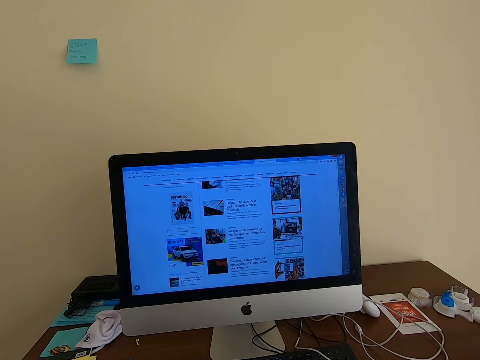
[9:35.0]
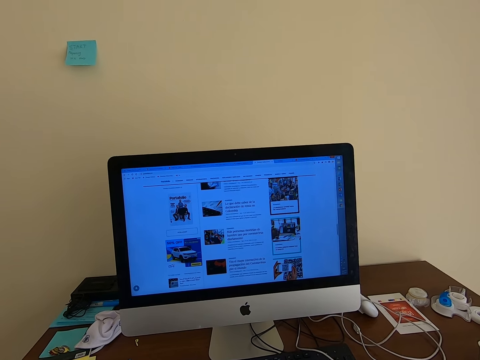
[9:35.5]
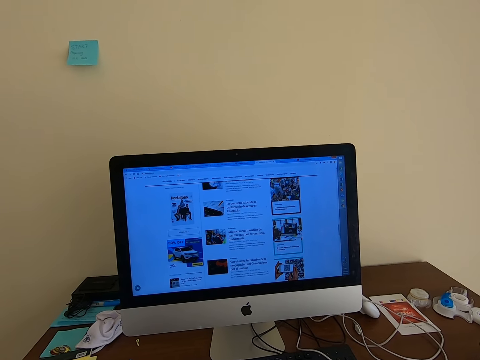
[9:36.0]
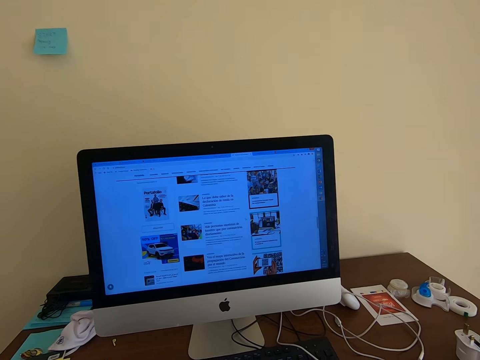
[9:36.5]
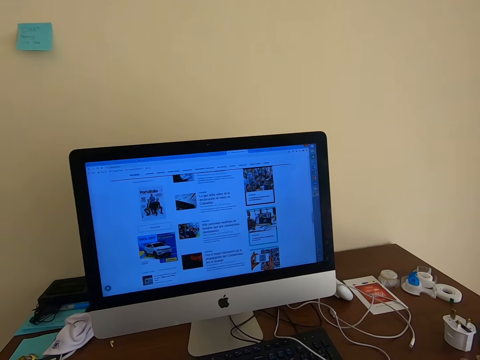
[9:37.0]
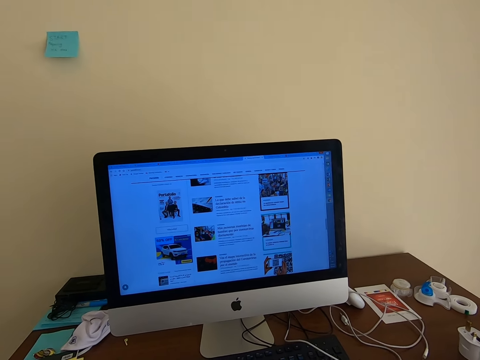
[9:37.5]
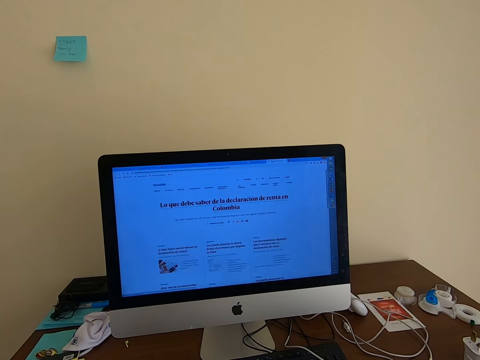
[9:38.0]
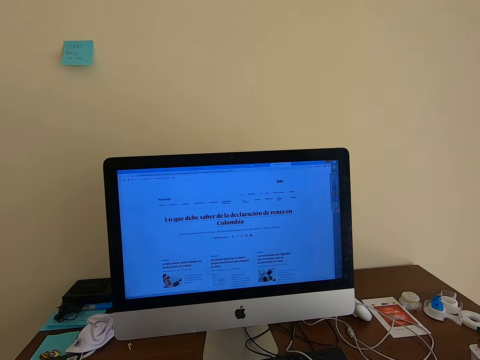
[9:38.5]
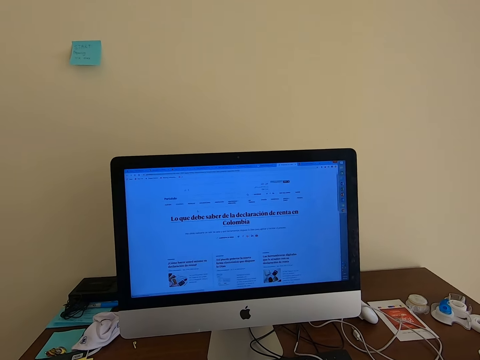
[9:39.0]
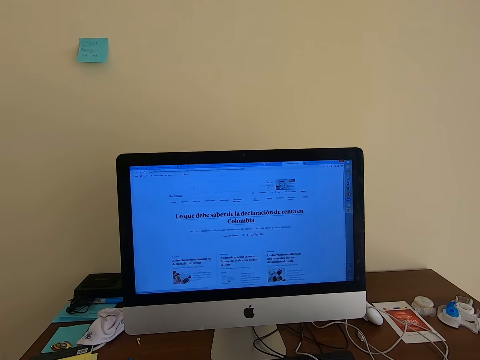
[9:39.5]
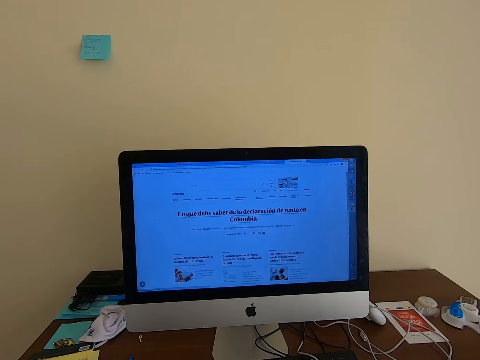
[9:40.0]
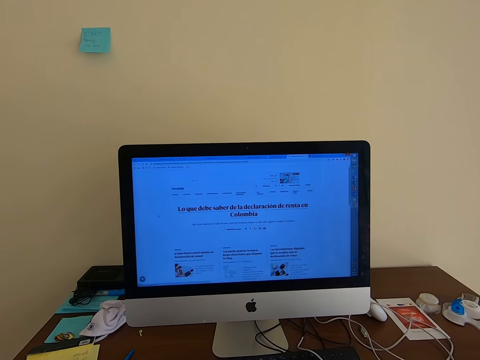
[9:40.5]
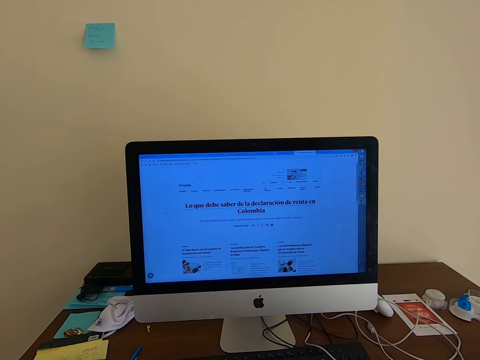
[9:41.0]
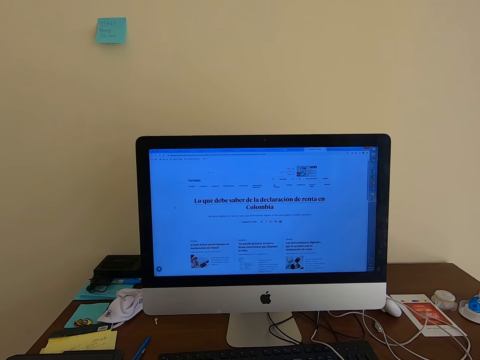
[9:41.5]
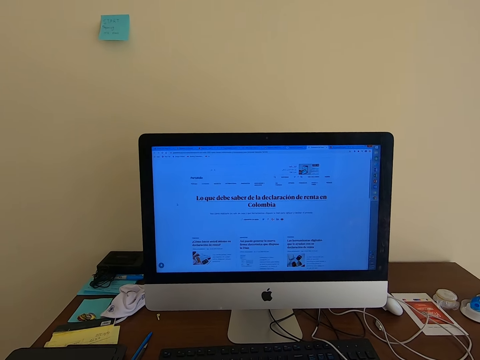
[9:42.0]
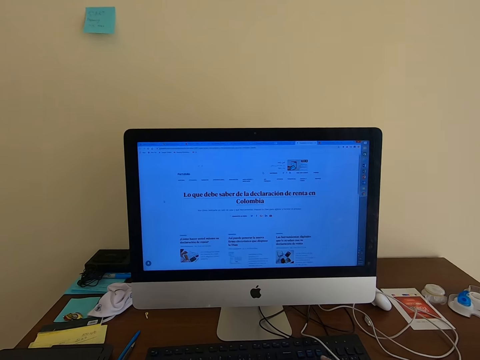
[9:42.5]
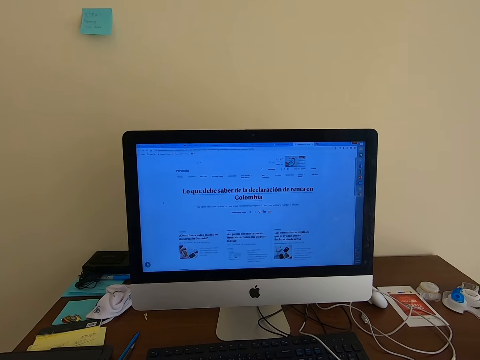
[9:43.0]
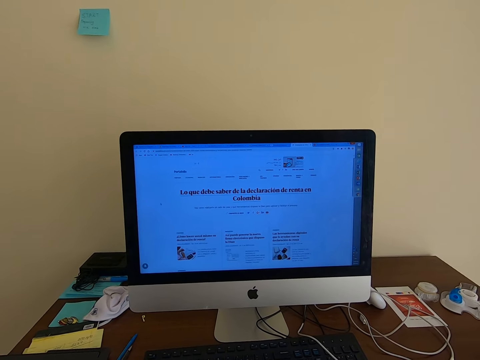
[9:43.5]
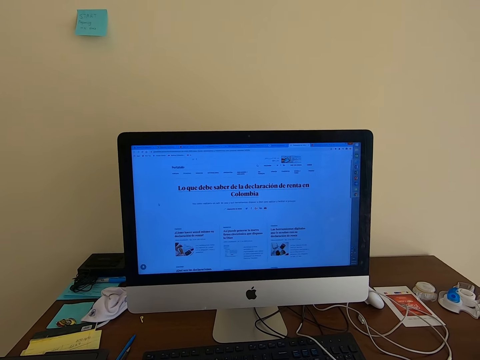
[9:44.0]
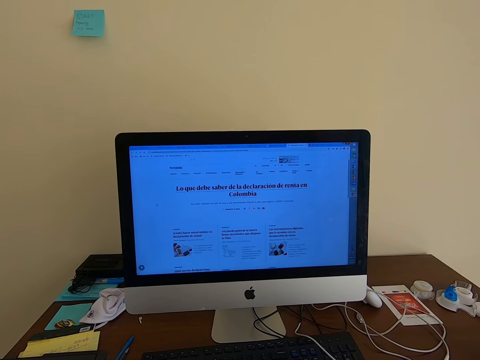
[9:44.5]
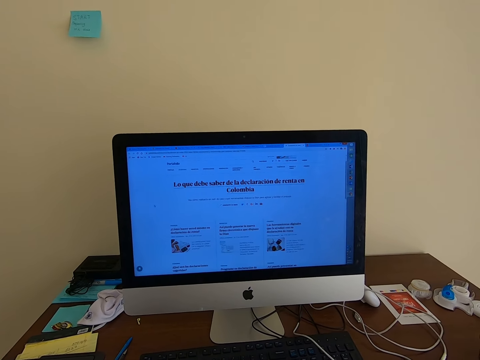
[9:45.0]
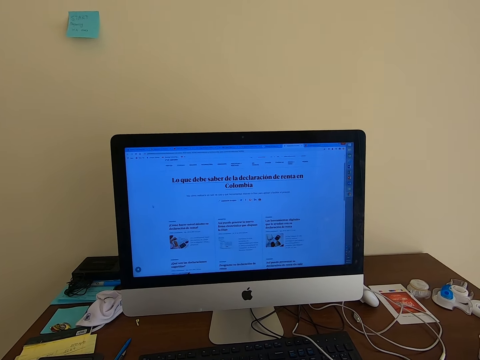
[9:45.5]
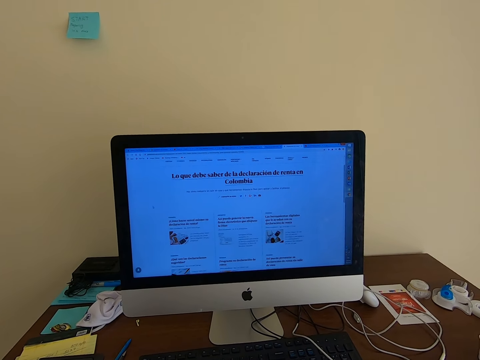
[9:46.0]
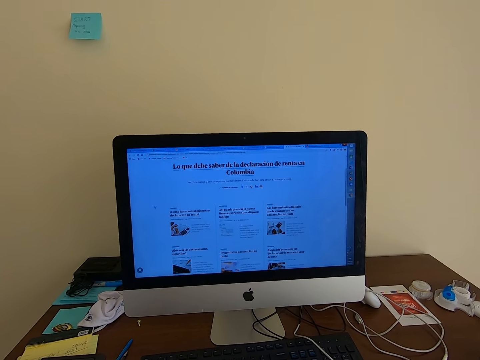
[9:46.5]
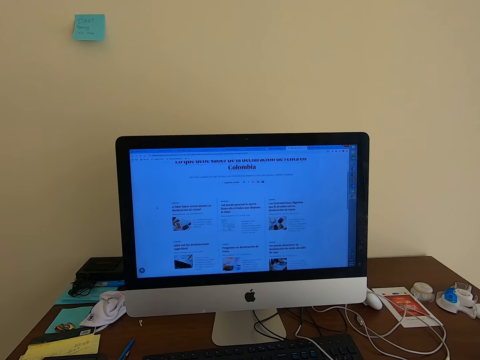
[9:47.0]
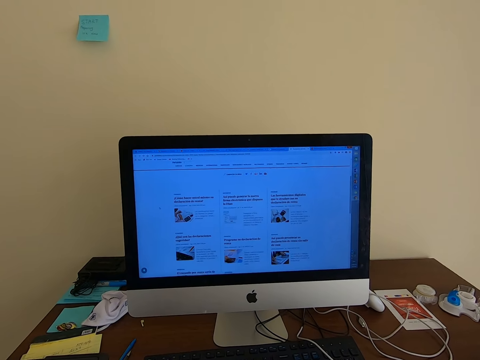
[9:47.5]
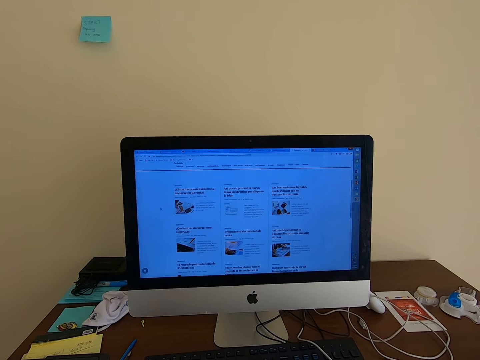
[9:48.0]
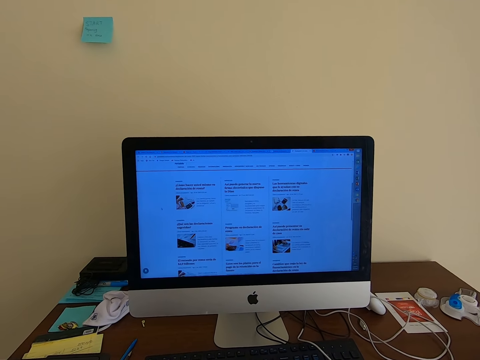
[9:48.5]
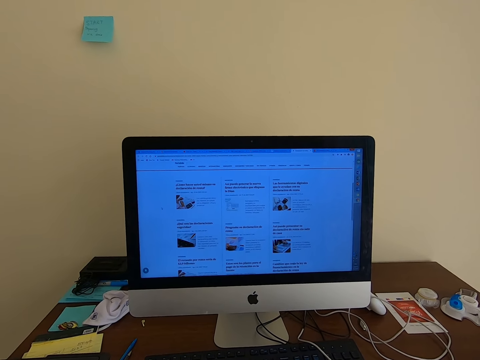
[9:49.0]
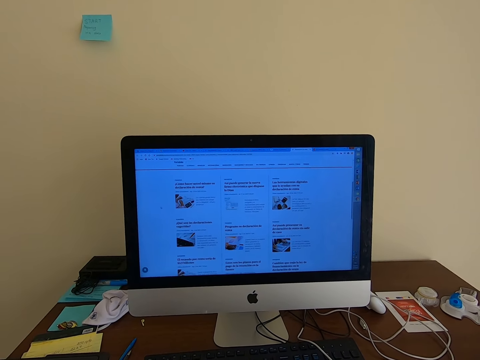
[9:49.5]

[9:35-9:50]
The camera wearer looks around. They operate the computer. They operate the computer again.

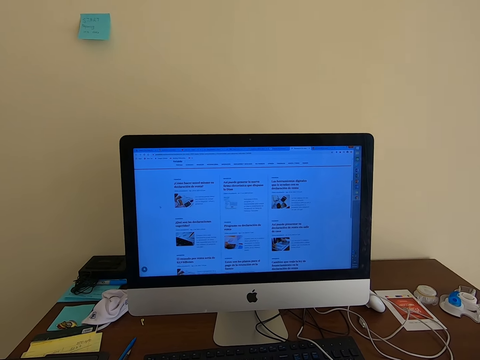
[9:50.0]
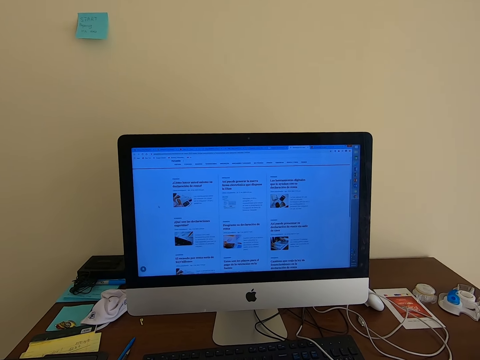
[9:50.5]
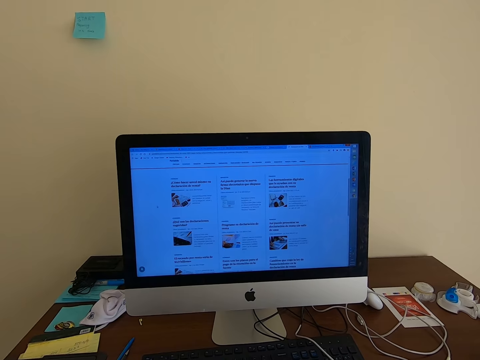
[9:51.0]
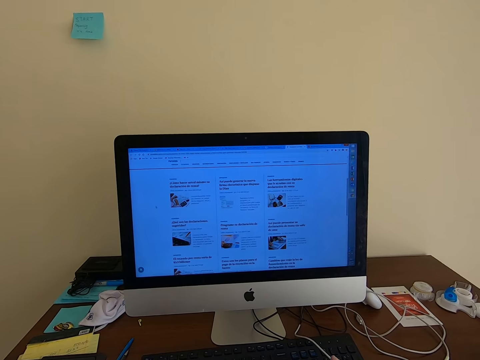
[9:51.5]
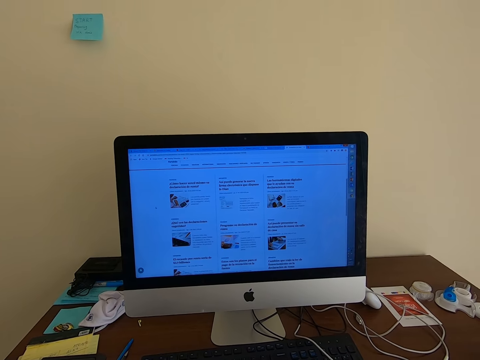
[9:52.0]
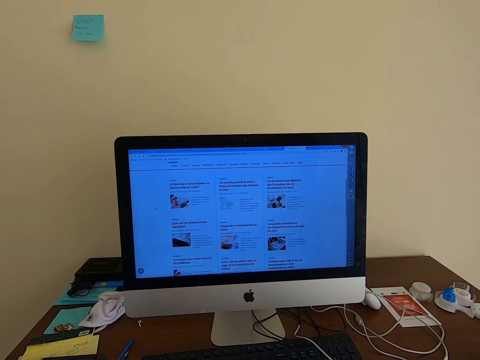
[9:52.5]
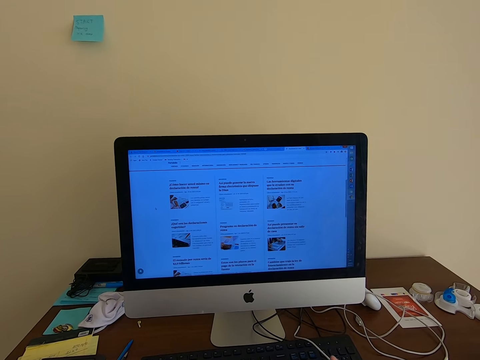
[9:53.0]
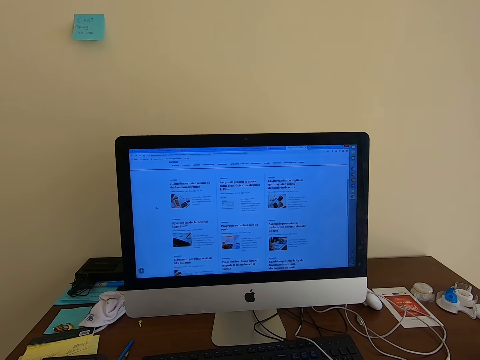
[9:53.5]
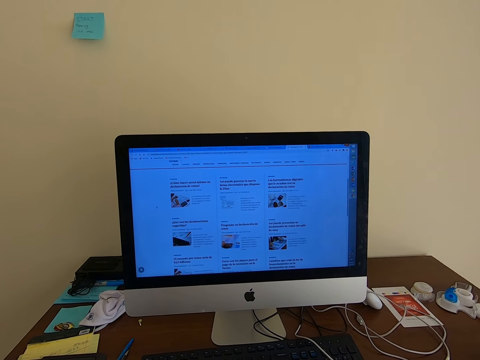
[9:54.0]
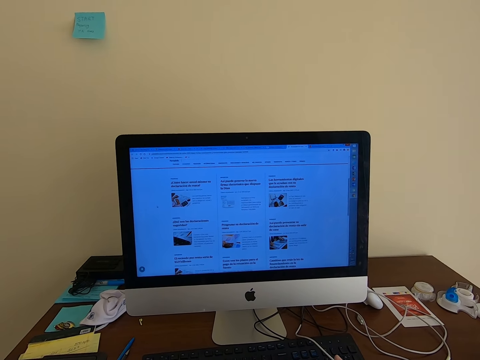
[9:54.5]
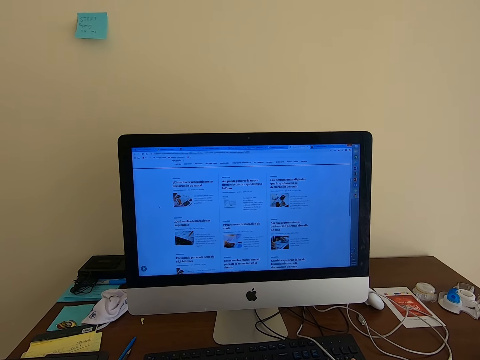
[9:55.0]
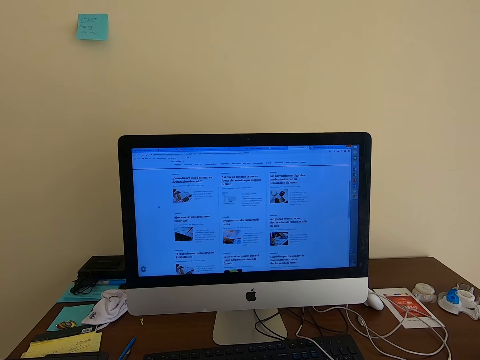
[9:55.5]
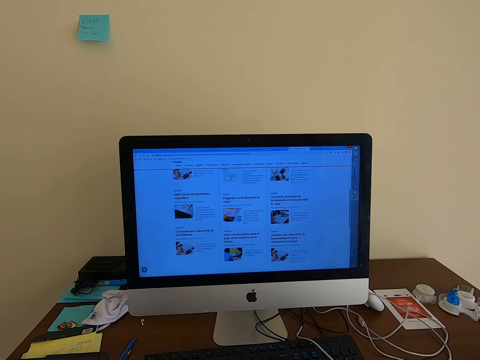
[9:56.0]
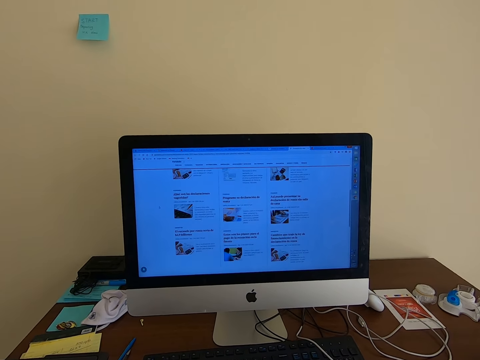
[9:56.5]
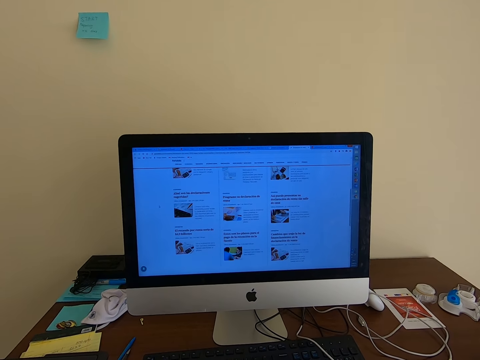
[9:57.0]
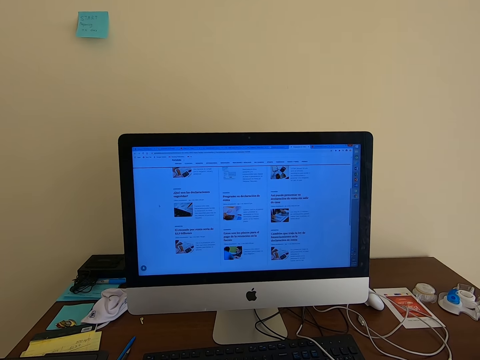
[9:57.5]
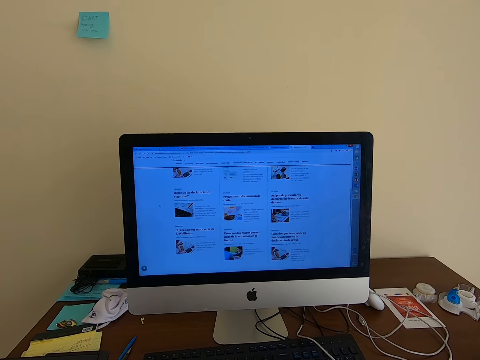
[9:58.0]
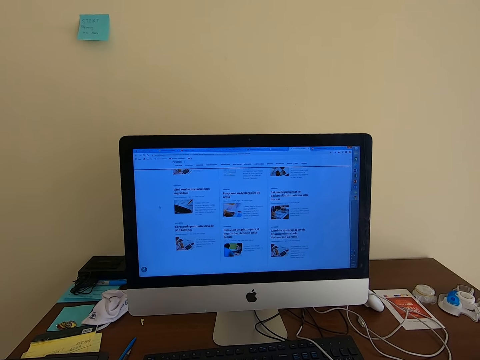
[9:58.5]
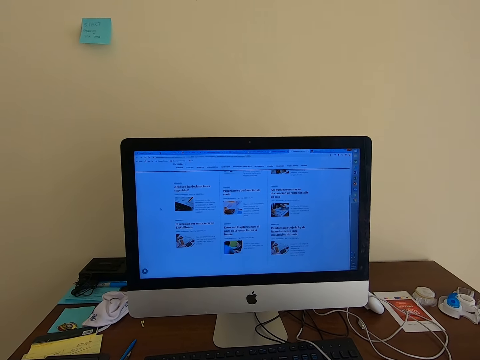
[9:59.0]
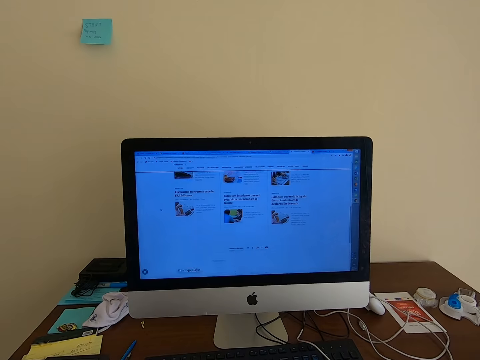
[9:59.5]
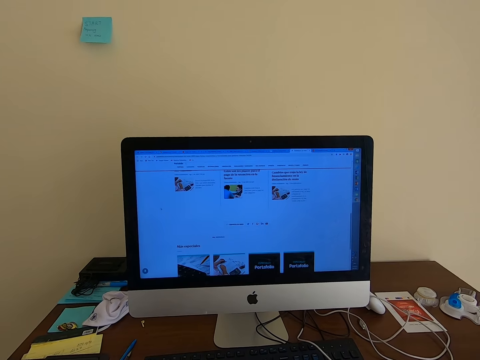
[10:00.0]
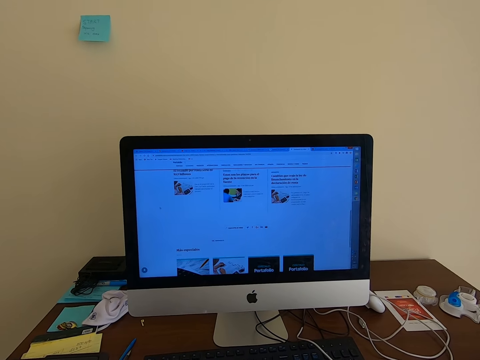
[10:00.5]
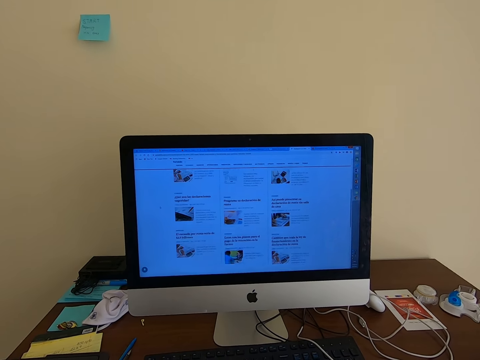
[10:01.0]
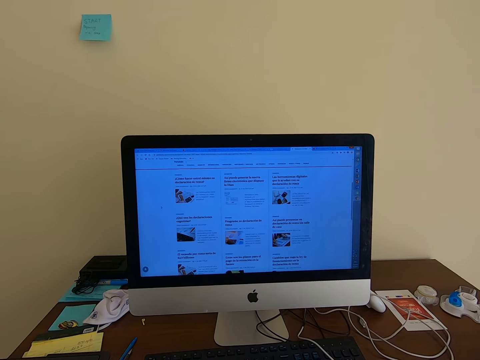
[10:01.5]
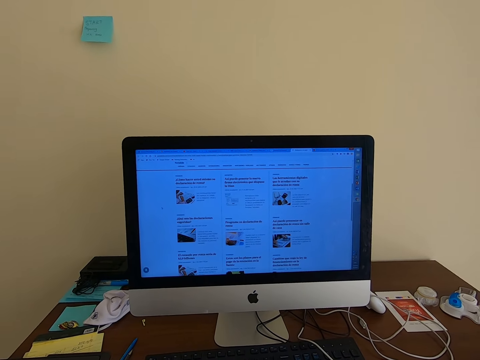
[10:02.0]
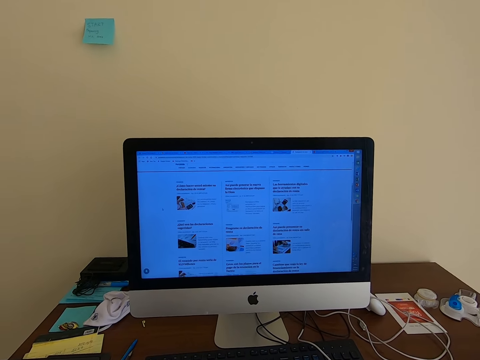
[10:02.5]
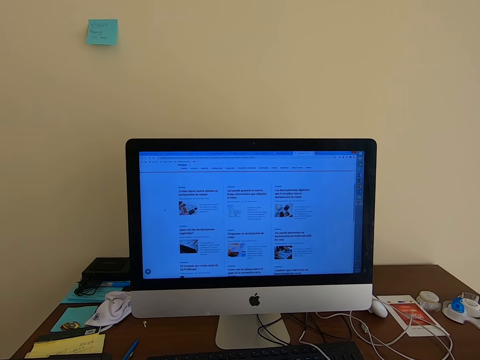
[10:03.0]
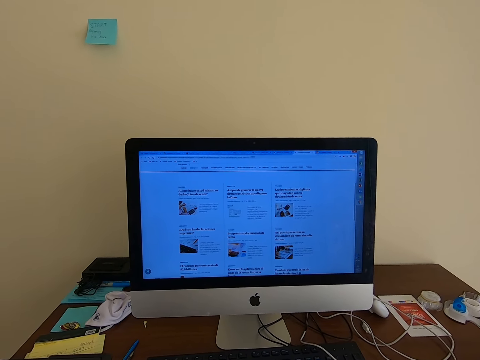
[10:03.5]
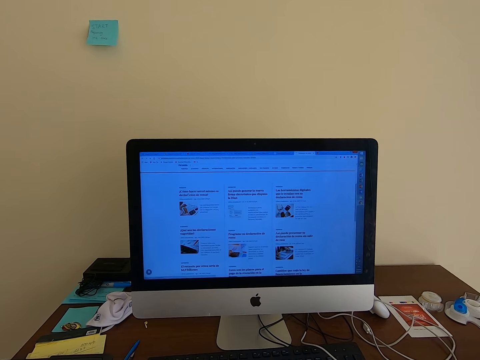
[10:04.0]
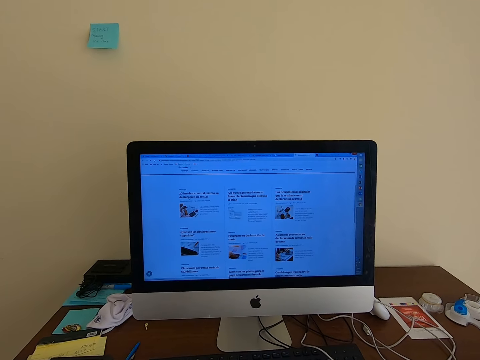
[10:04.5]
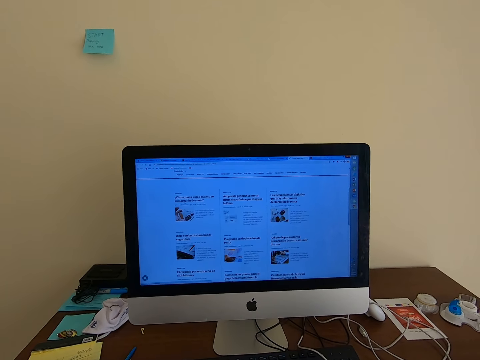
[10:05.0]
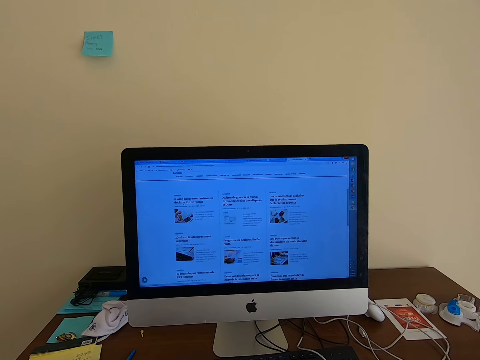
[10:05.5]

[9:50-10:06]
The camera wearer stares at the computer. They operate the computer.
